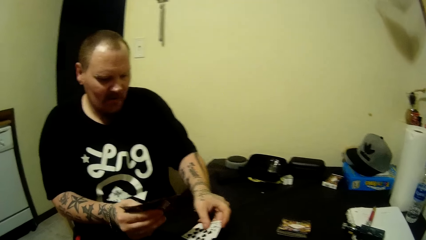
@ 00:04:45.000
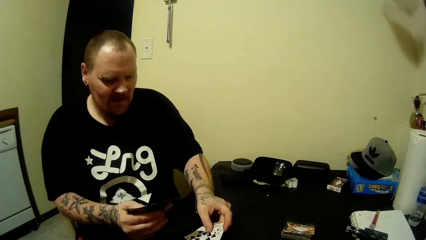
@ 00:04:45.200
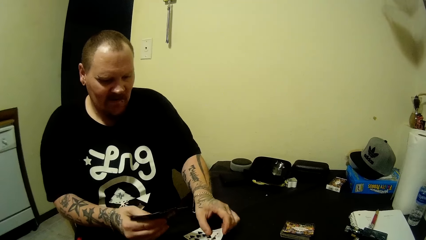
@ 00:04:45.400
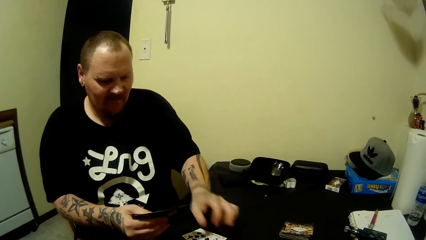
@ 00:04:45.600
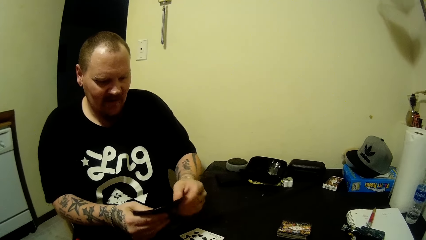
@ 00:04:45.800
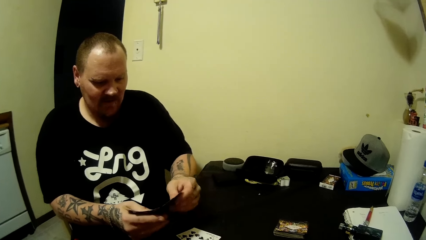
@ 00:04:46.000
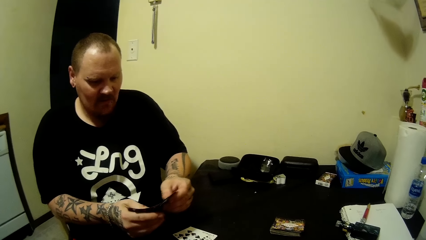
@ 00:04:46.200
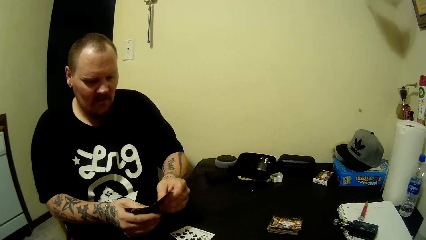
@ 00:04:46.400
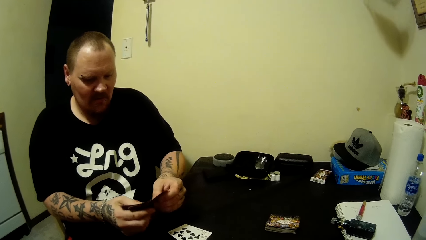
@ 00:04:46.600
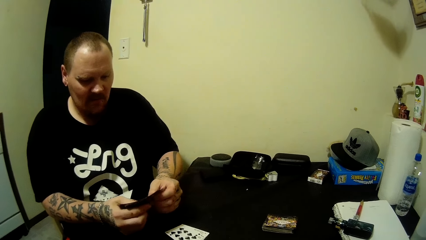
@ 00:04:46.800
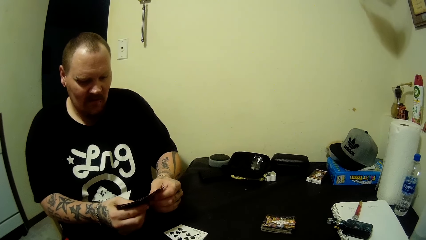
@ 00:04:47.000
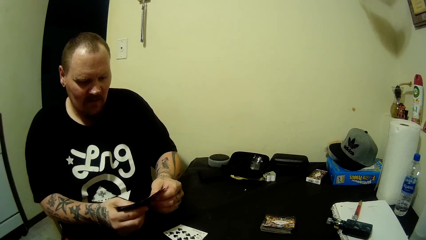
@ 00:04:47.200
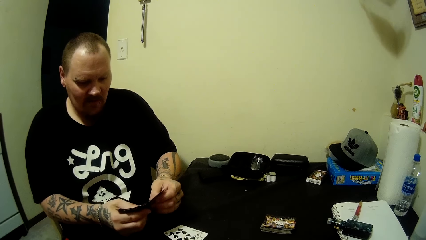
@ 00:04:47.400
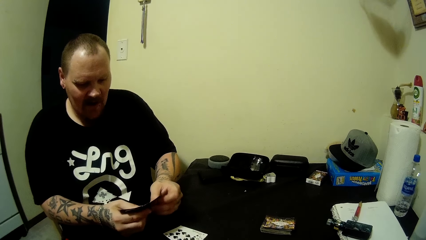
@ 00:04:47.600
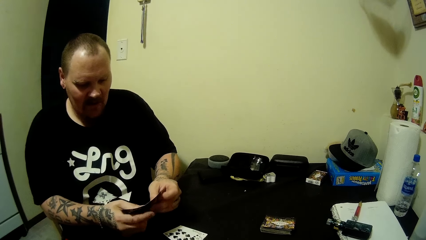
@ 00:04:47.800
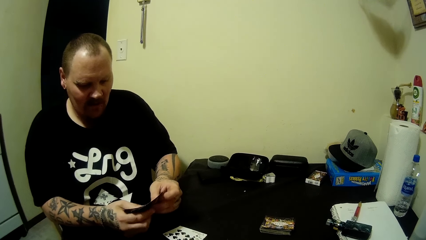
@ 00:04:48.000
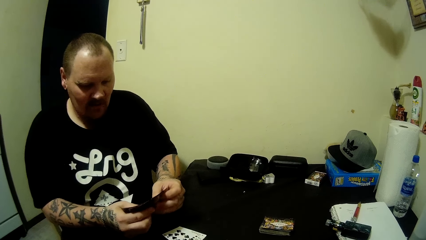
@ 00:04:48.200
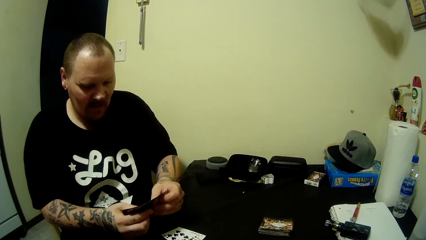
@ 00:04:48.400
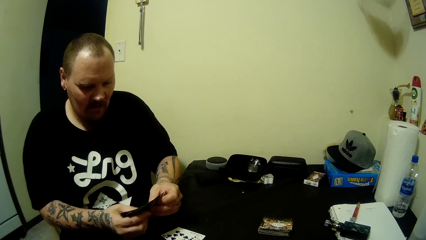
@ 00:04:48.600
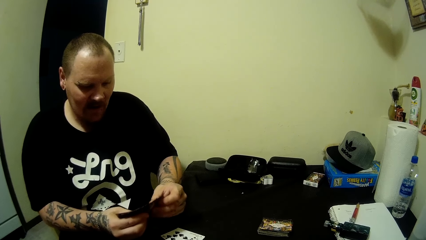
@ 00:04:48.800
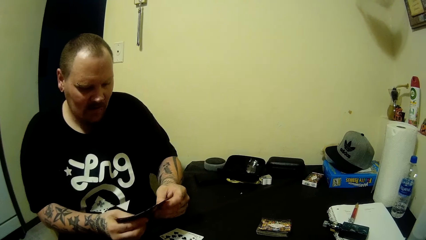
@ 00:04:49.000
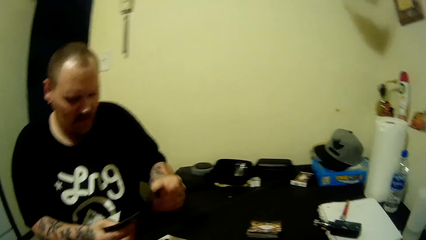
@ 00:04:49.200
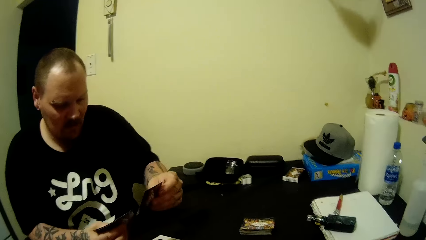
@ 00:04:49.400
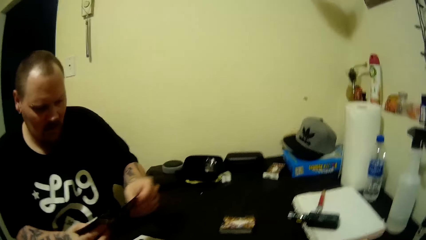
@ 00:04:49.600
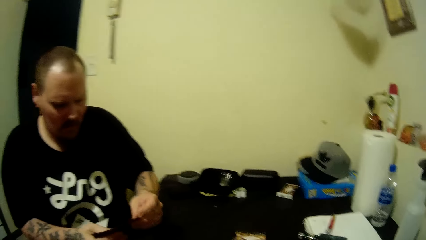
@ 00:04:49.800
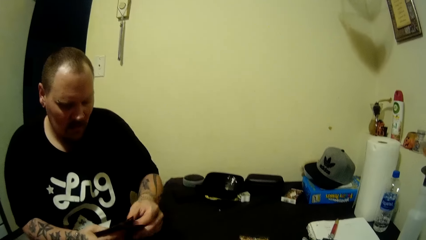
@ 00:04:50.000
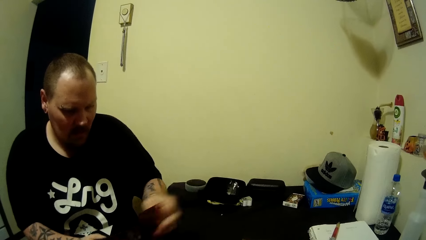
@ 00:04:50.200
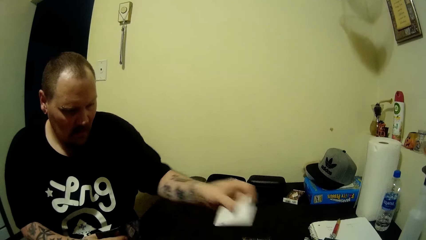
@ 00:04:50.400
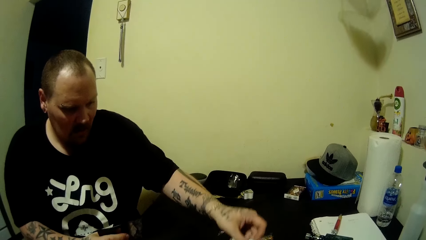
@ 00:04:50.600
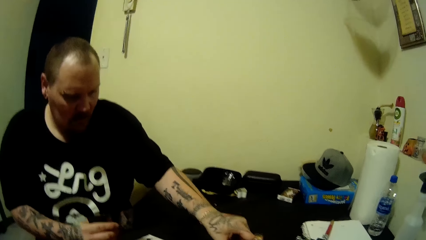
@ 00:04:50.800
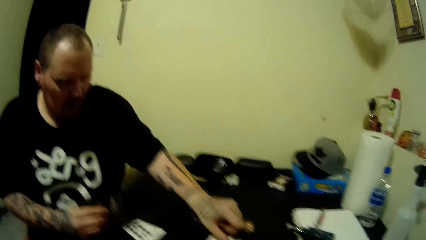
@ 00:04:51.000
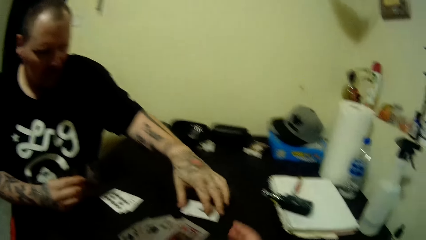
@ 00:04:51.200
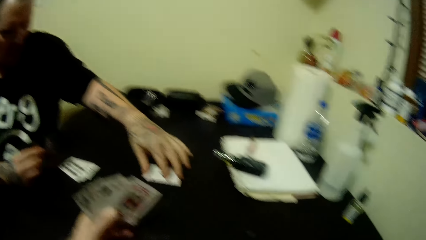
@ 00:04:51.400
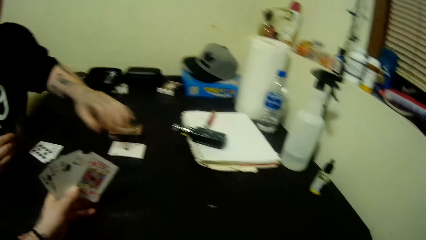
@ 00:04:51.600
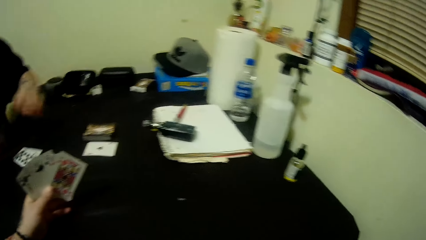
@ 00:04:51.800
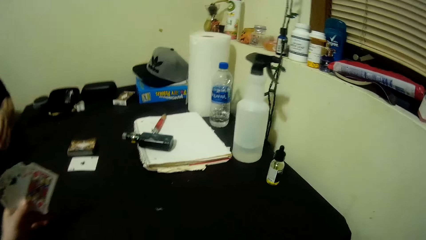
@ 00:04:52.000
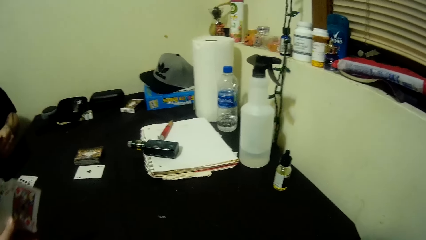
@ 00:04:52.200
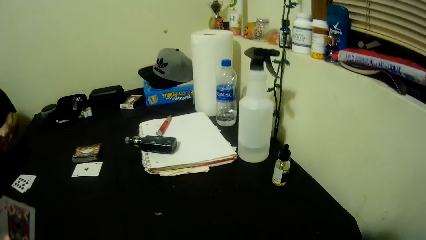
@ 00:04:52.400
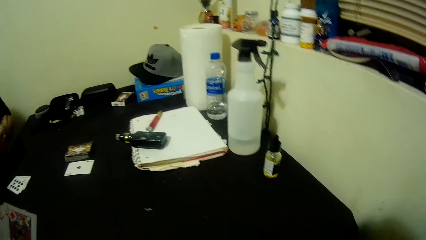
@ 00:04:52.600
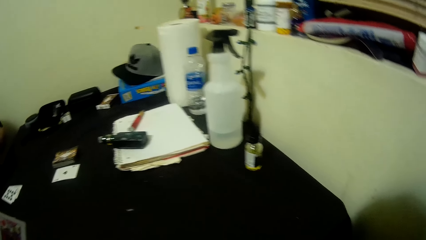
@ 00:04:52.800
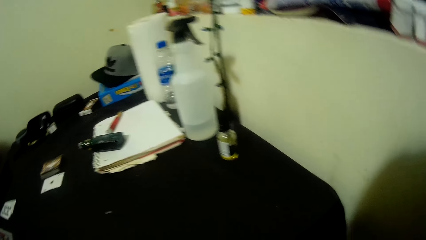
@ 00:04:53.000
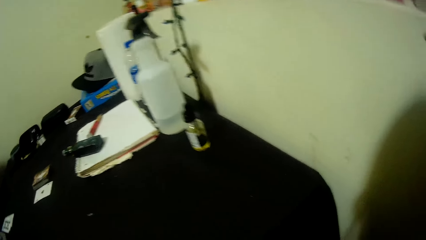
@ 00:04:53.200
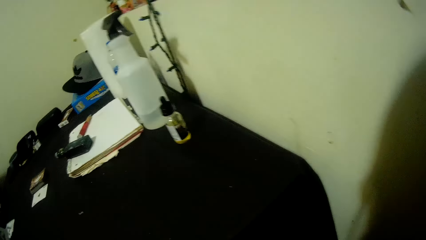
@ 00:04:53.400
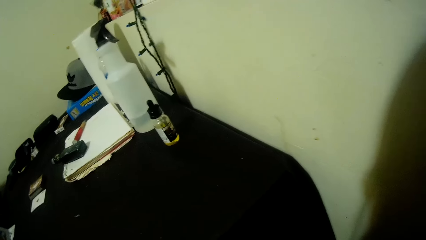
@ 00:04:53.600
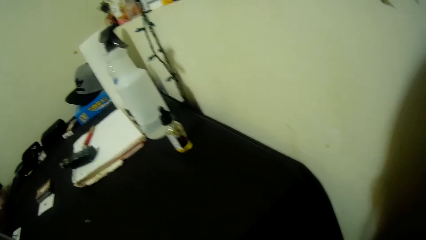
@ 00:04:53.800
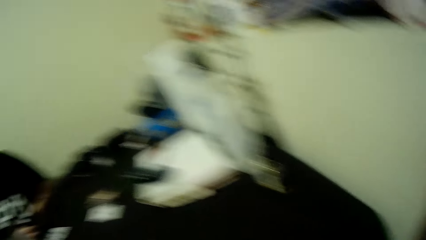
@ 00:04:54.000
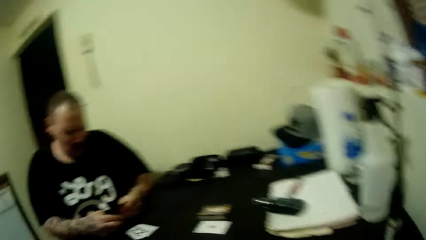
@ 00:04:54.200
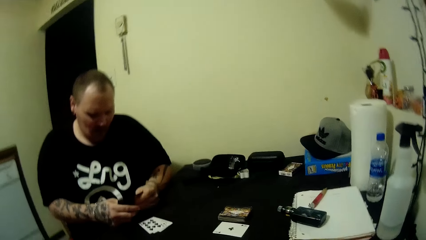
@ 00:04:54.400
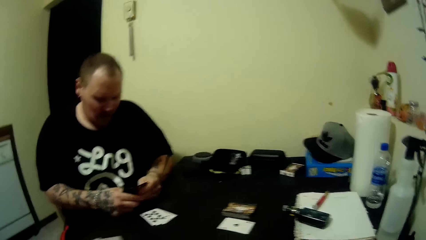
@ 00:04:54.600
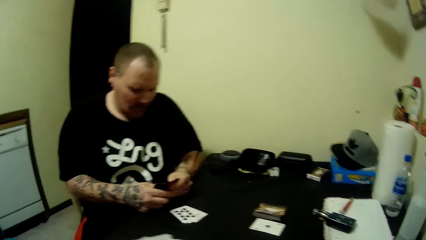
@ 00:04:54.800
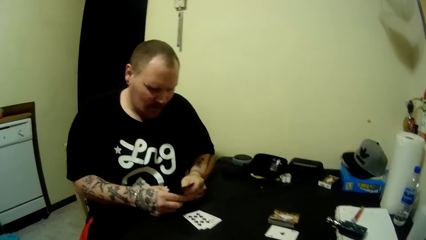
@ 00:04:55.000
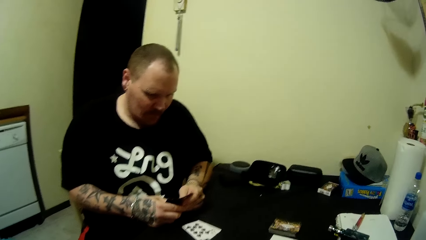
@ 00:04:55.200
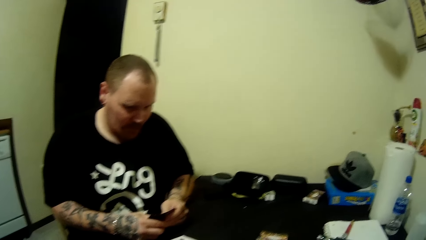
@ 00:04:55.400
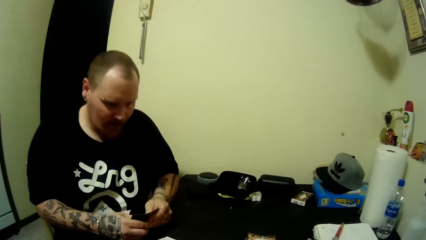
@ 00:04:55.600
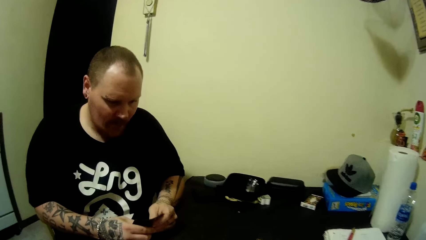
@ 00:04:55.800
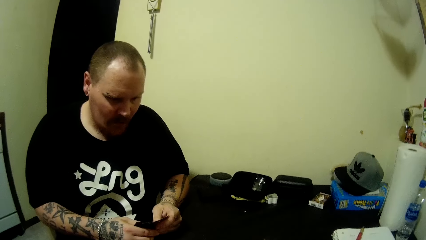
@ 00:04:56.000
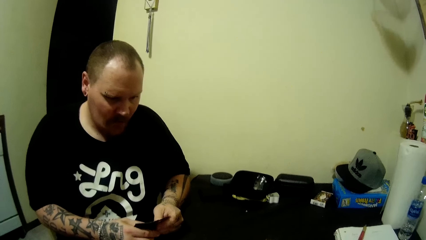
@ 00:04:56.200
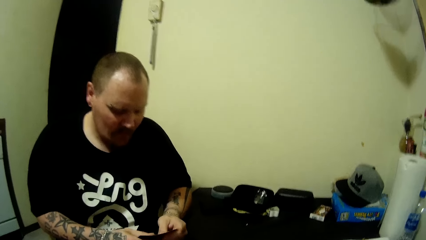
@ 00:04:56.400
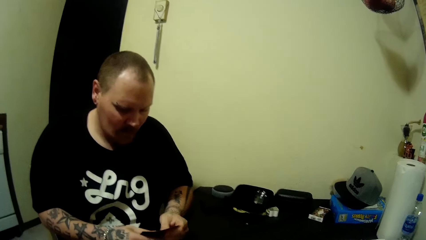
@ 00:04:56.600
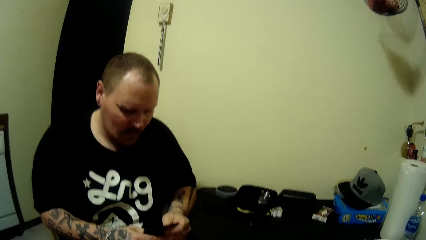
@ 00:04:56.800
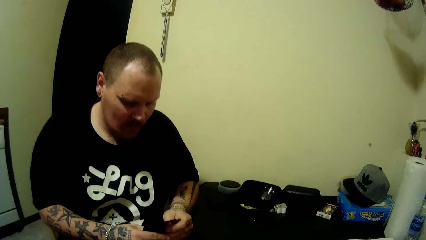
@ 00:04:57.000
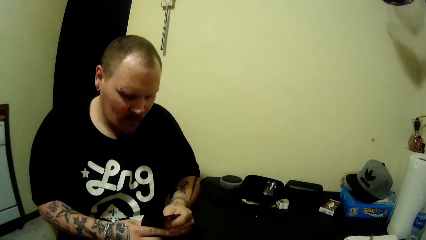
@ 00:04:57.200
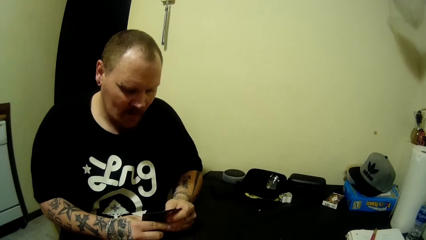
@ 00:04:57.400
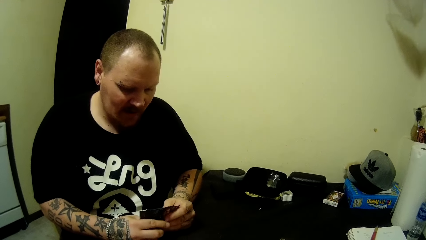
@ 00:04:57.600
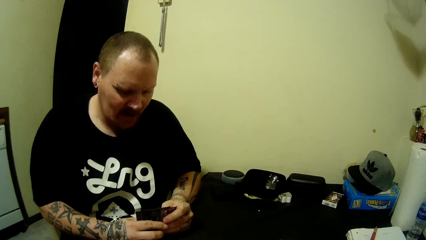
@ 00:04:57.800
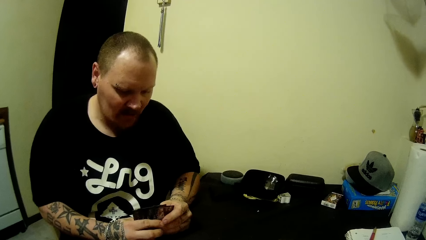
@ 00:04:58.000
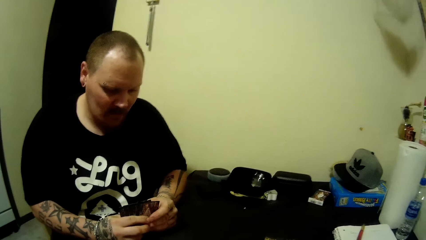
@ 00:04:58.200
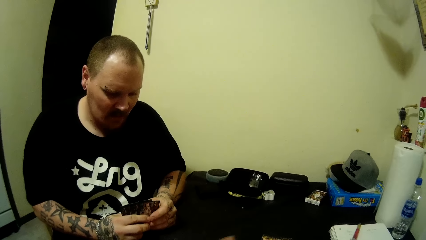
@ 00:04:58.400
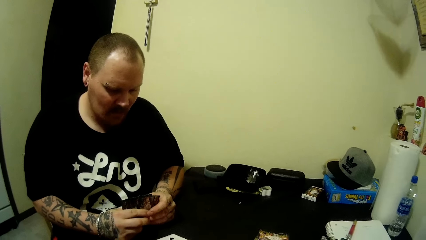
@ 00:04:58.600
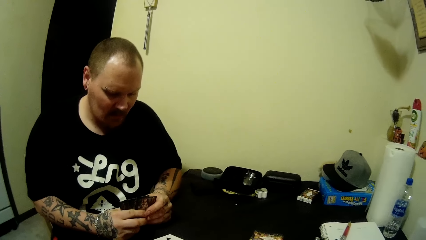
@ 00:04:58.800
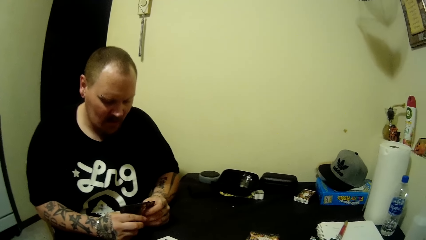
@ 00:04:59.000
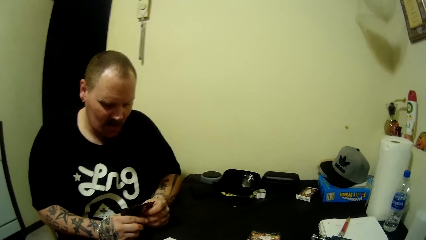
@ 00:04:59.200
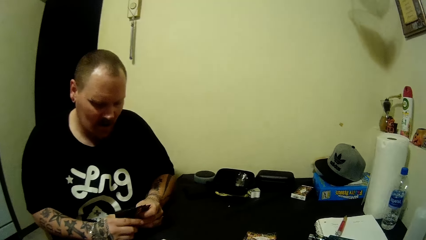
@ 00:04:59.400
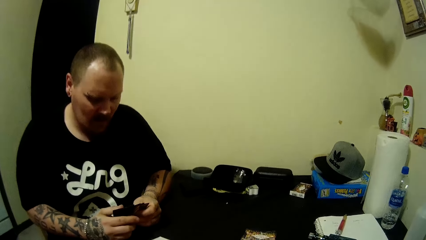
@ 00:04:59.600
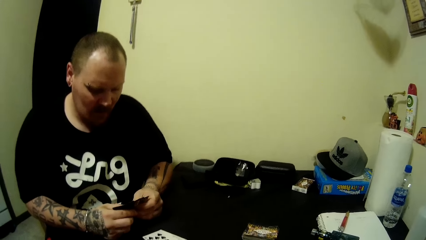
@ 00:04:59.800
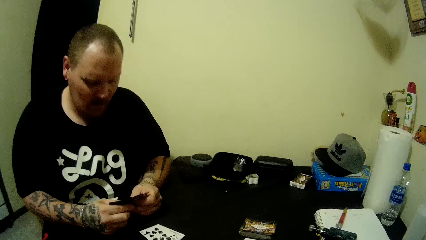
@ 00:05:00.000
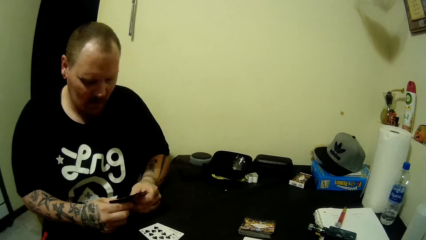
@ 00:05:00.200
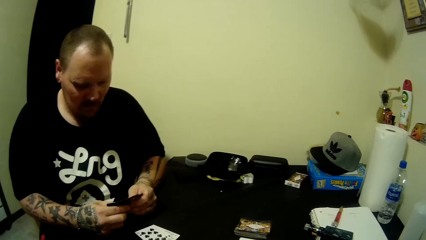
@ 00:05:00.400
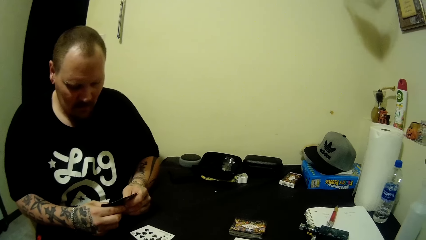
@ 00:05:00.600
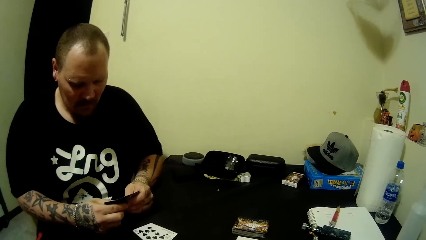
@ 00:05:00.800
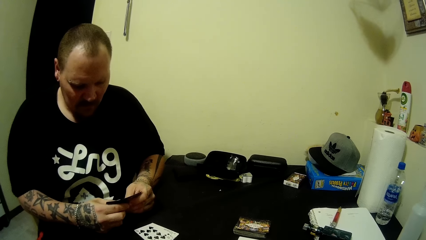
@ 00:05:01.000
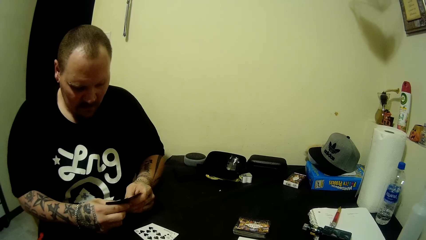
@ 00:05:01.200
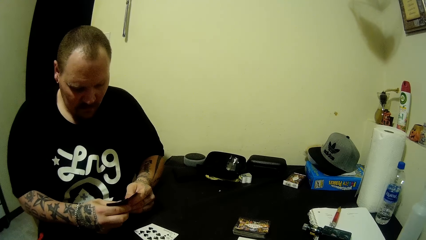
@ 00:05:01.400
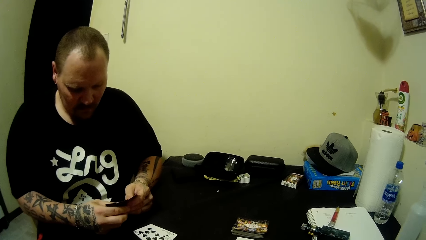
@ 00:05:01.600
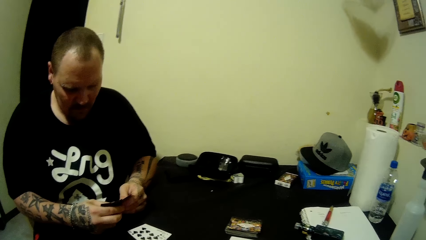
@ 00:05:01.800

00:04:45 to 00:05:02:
The man drops a card on the table. He arranges cards. He pulls a card. He drops a card on the table with his left hand. He pulls a card again. The camera wearer puts a card on the table. The man moves a card on the table. The camera wearer looks around and moves their hand backwards. The man holds cards. The camera wearer looks around. The man looks at the cards.
